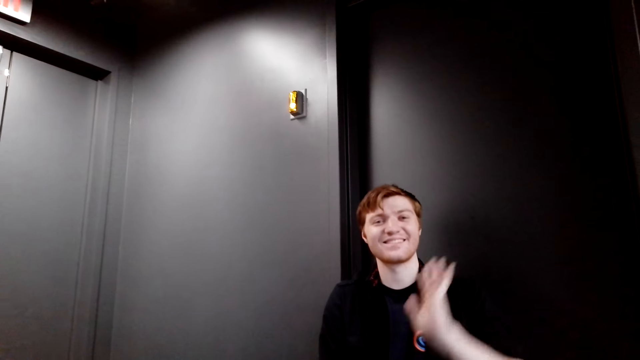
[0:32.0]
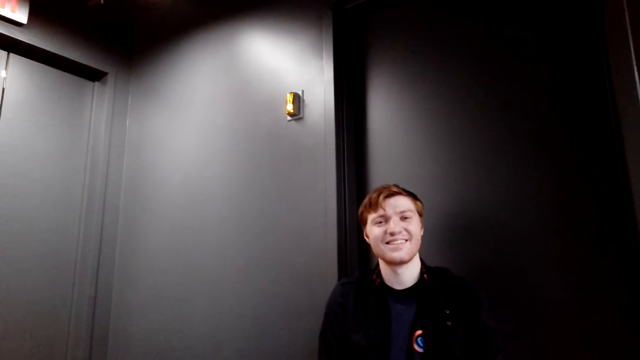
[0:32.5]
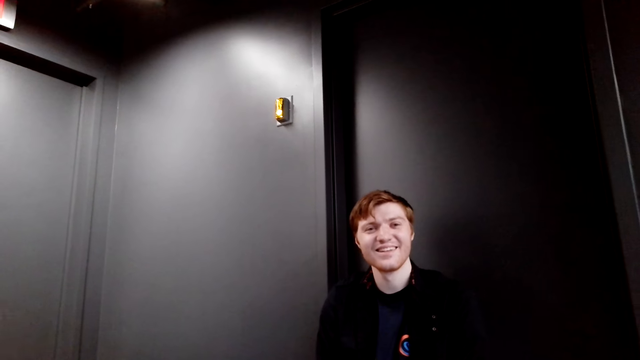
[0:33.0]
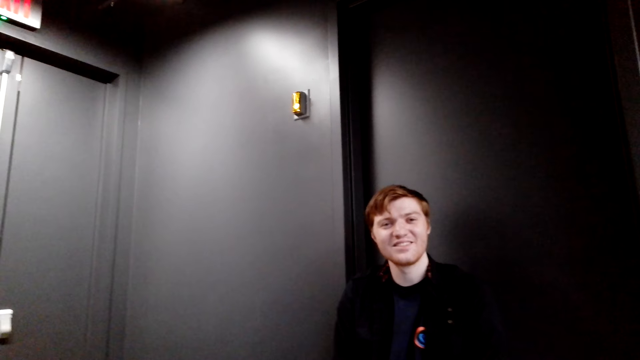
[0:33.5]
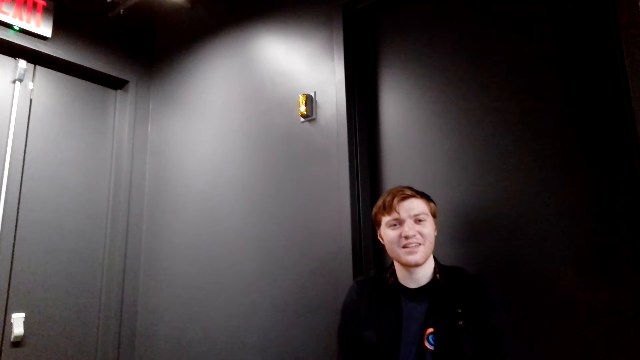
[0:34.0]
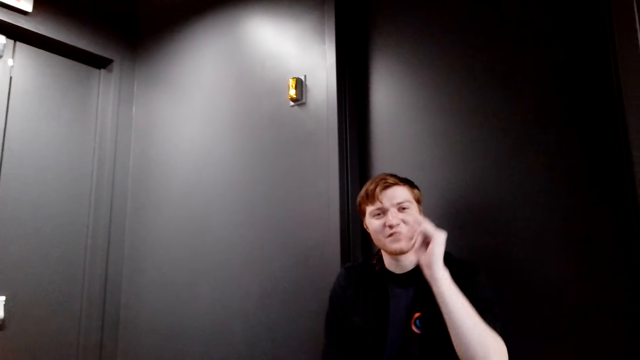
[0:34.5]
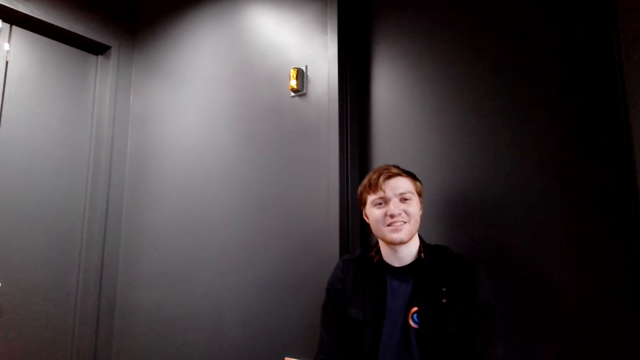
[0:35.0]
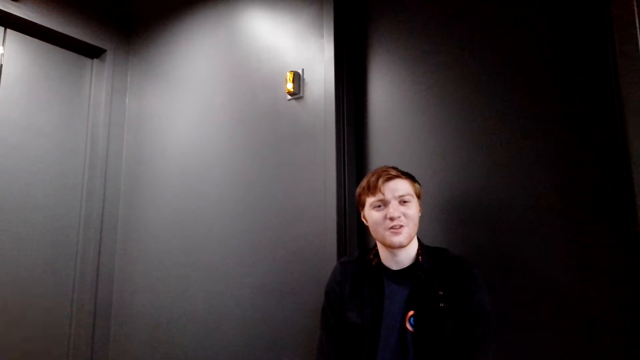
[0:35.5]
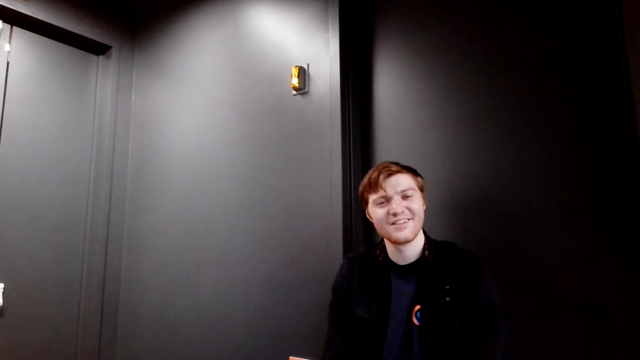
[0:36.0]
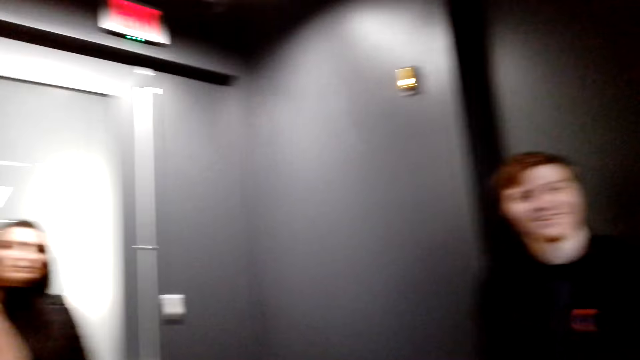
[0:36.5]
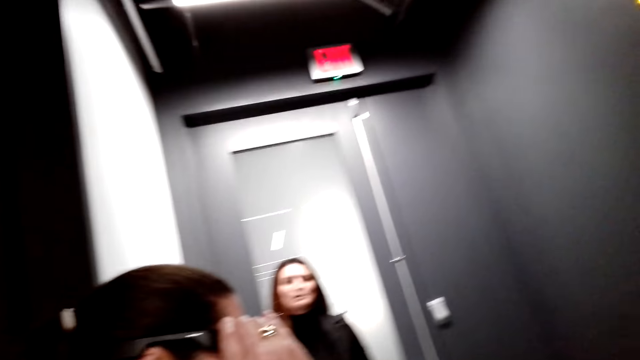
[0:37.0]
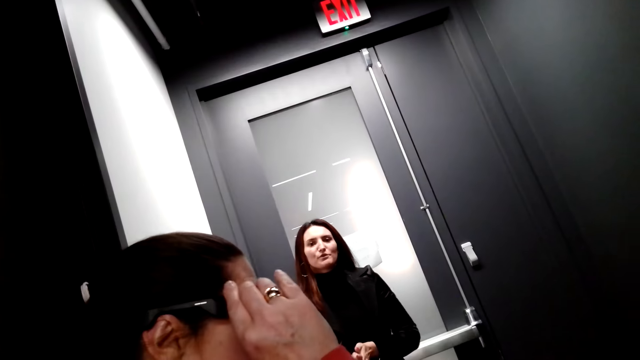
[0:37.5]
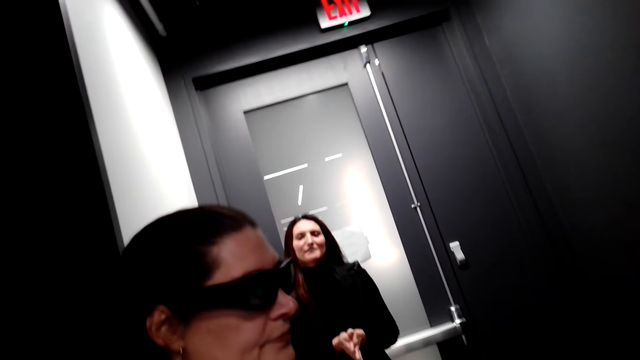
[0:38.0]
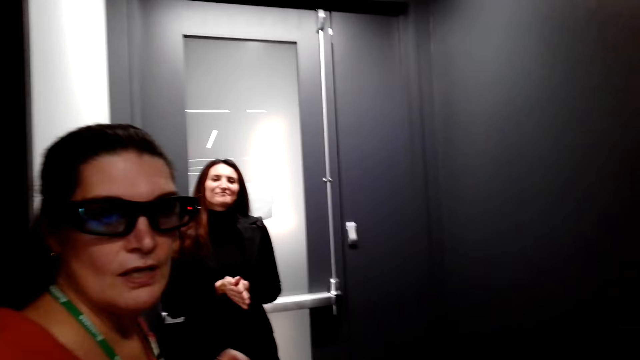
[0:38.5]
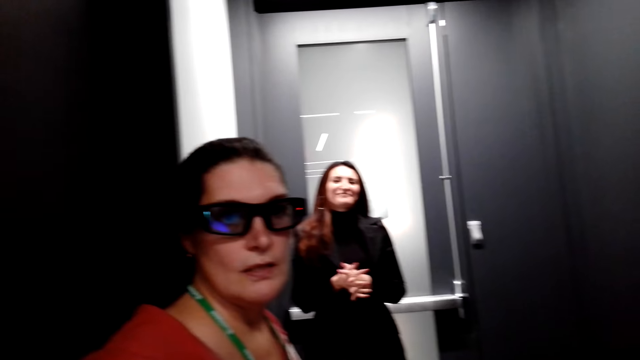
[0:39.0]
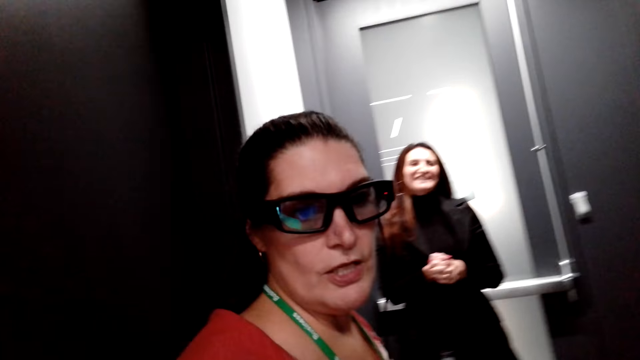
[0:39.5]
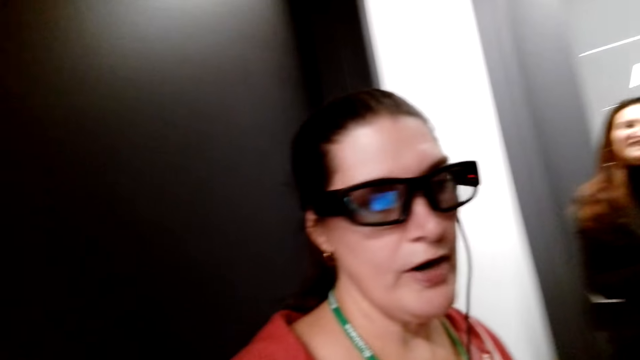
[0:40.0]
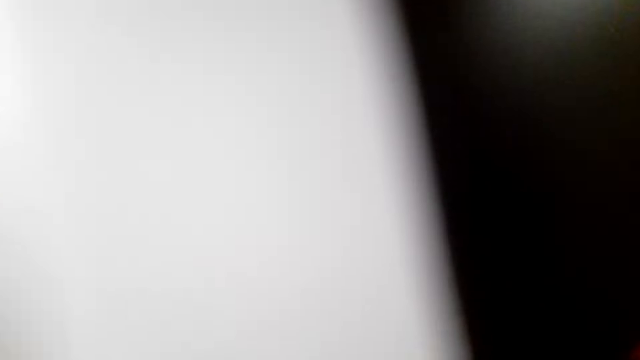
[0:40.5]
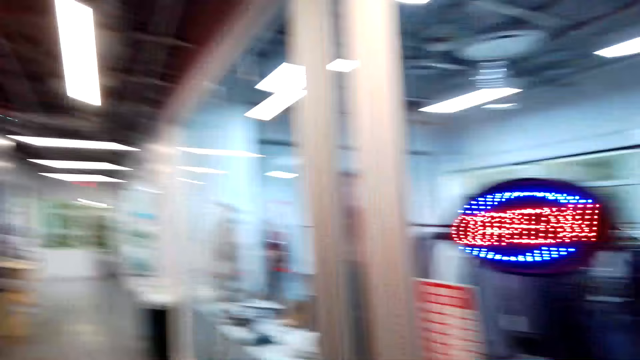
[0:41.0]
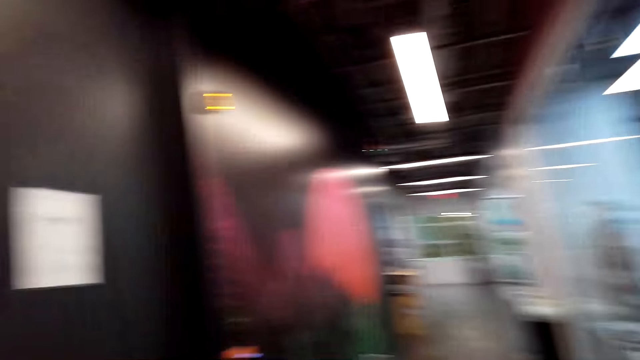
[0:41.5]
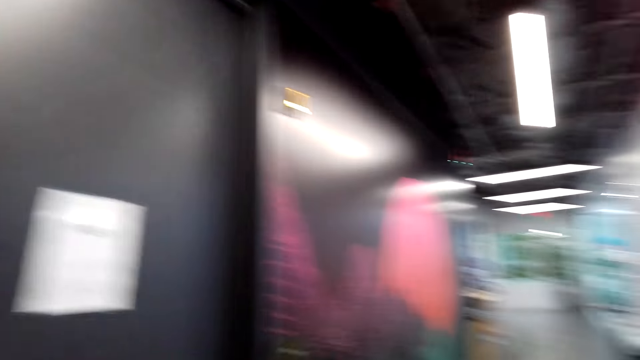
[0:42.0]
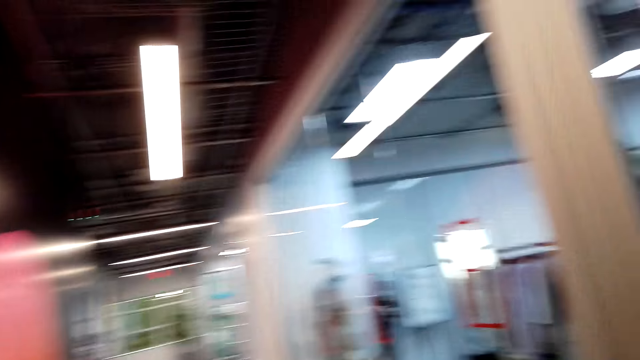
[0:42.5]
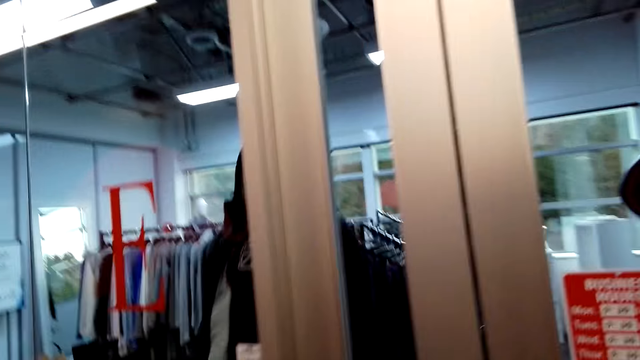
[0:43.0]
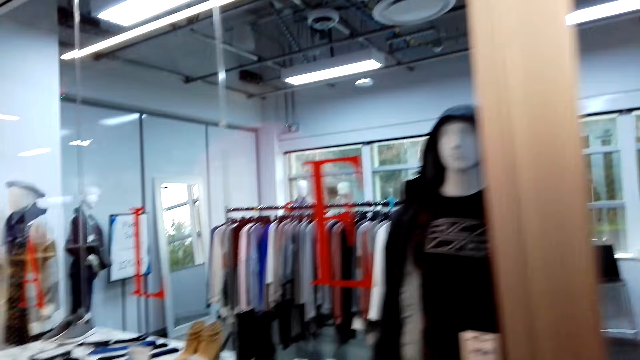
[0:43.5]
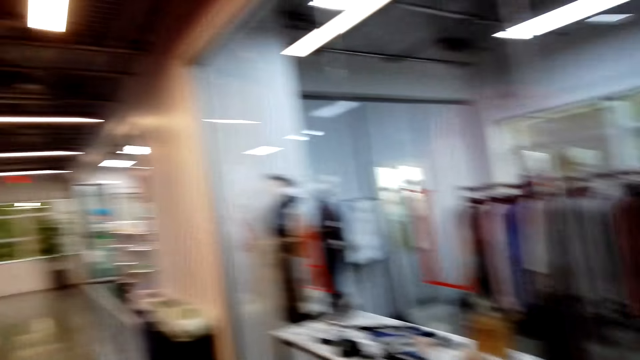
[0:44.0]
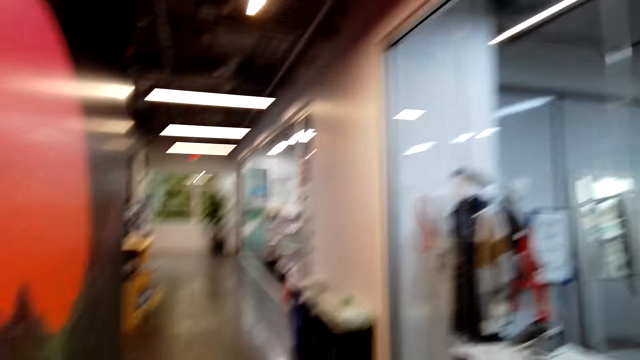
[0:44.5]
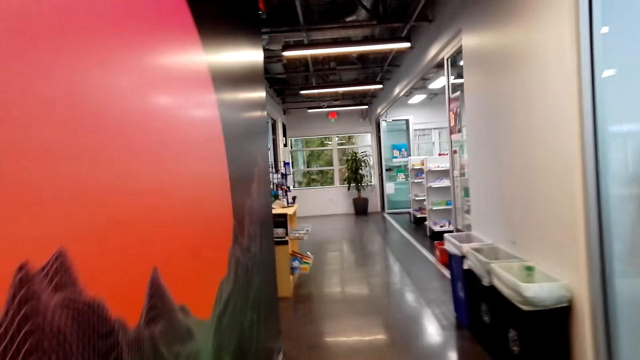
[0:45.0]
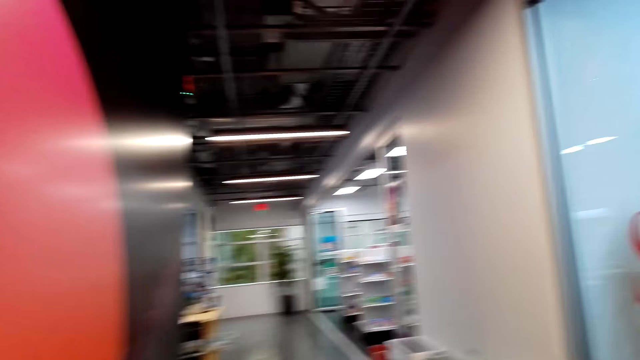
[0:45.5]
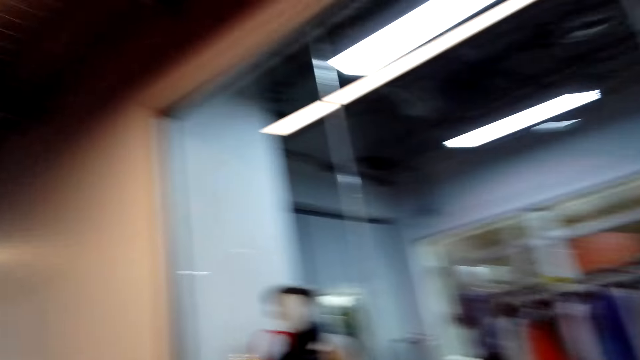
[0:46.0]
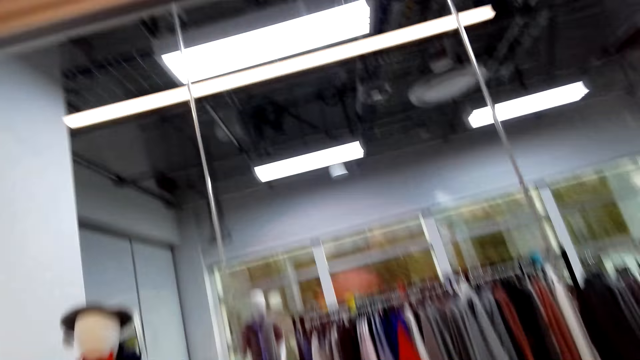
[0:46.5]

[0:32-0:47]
A woman talks to the camera wearer. Another woman talks to the camera wearer. The camera wearer walks to the store. The other woman talks to the camera wearer.

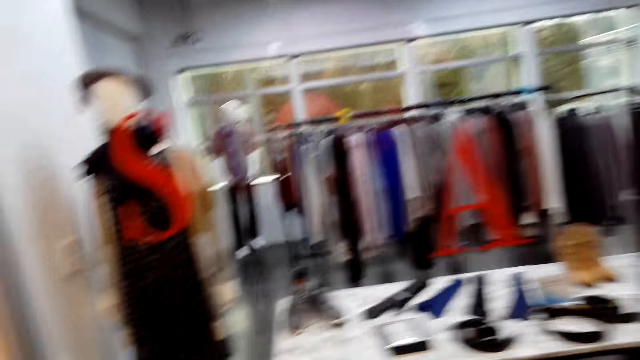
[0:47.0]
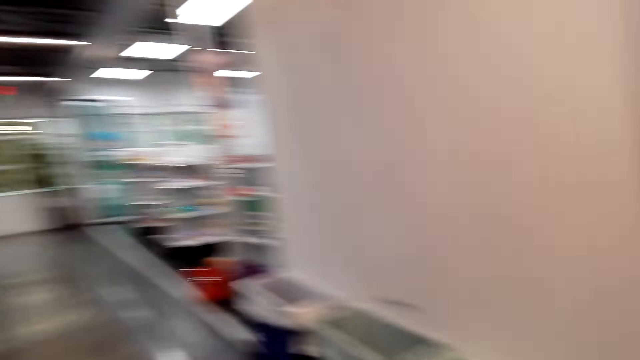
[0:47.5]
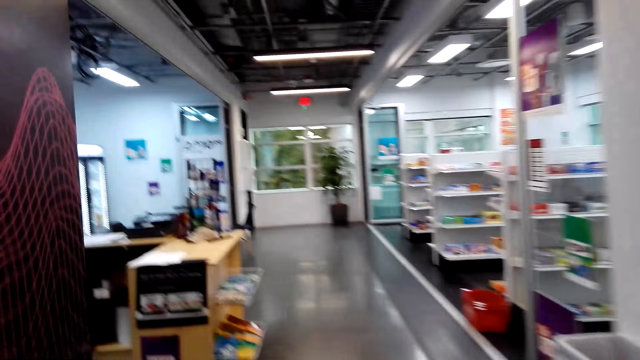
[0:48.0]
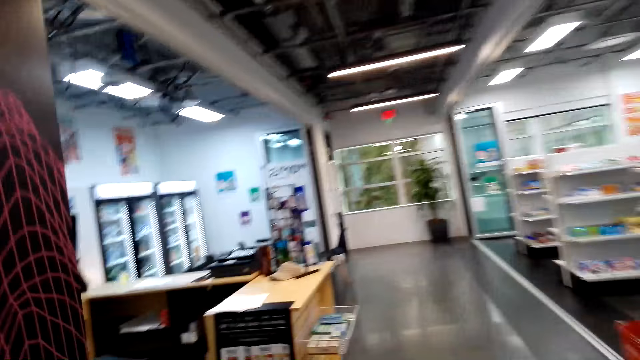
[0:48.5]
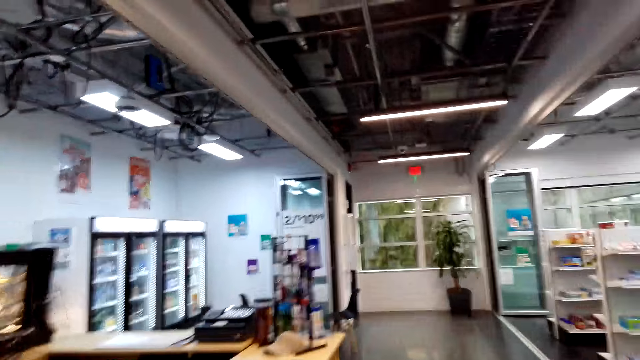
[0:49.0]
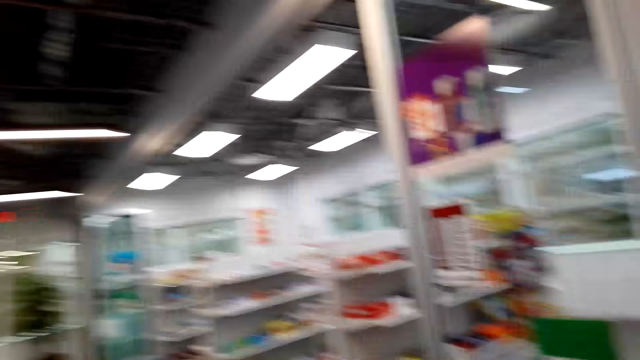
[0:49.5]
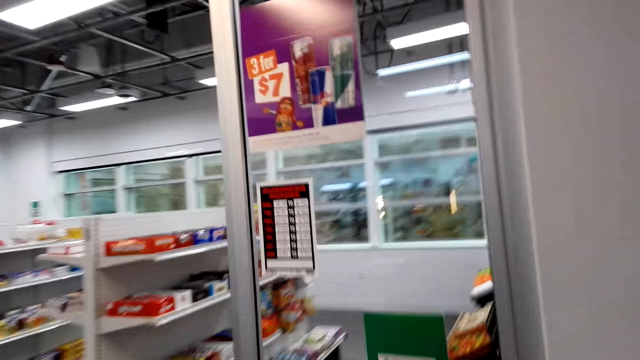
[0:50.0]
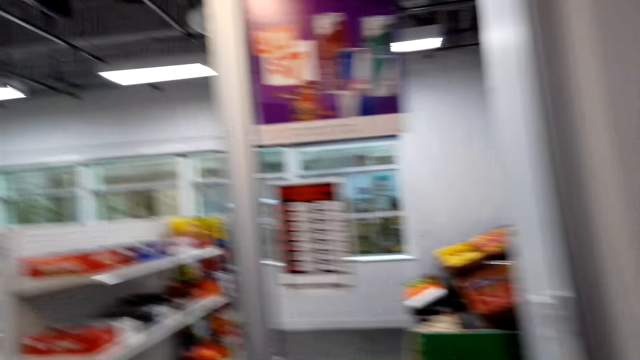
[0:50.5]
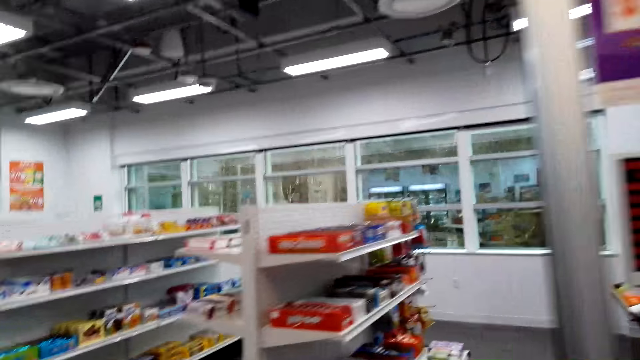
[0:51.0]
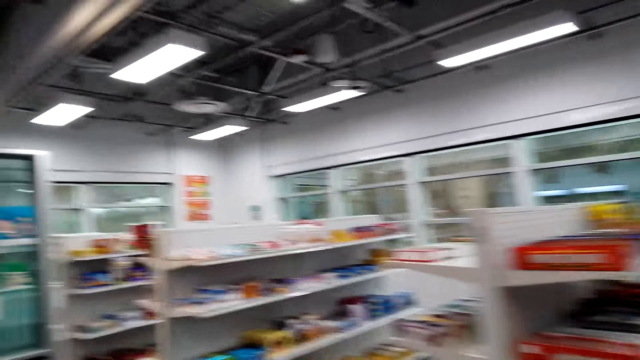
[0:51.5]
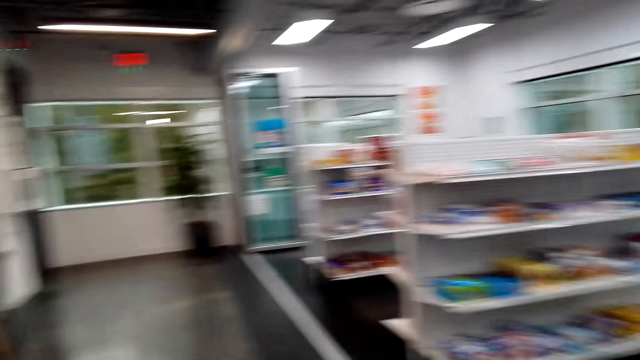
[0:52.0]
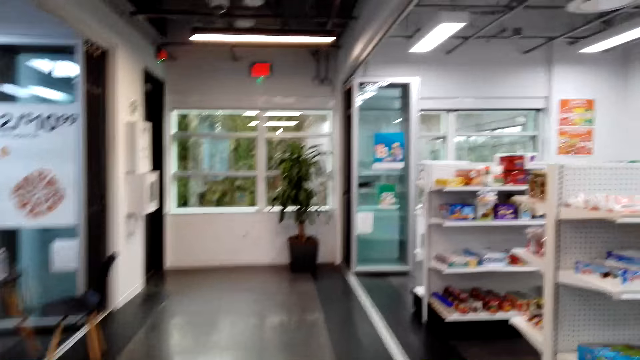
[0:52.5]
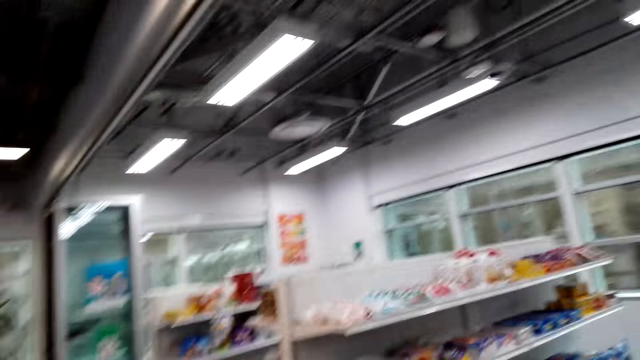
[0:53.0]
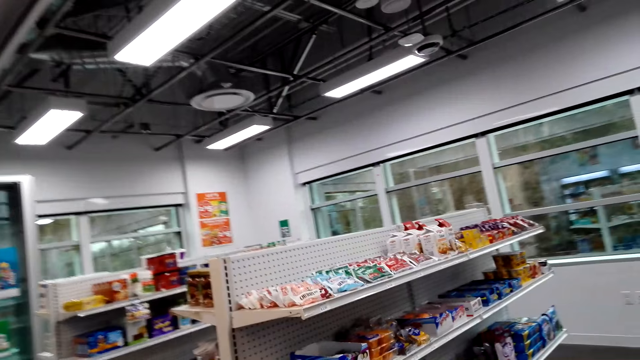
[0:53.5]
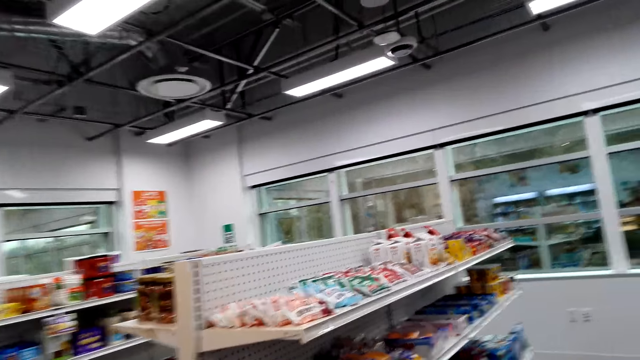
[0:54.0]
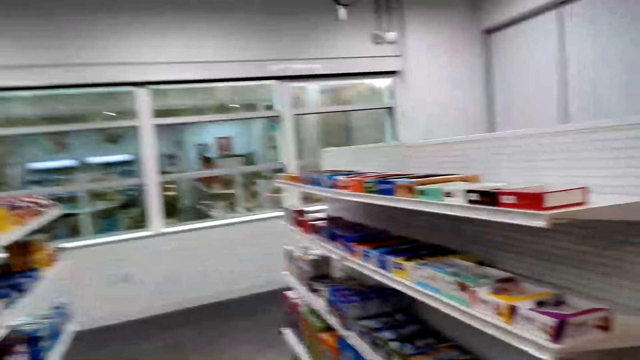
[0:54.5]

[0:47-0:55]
The camera wearer walks to the store and talks to a woman. They walk to the store.
